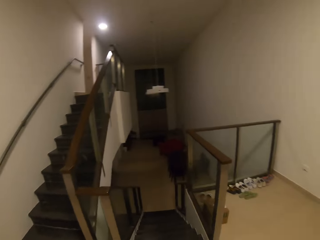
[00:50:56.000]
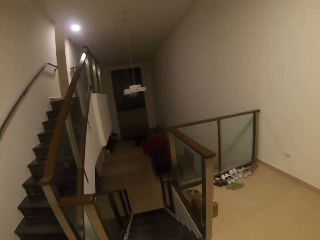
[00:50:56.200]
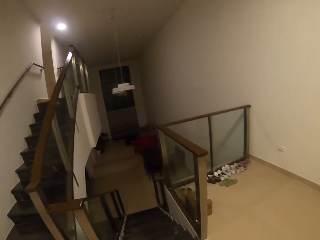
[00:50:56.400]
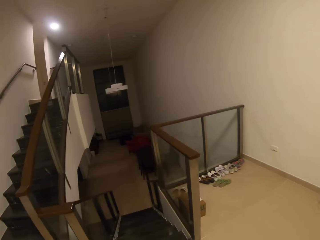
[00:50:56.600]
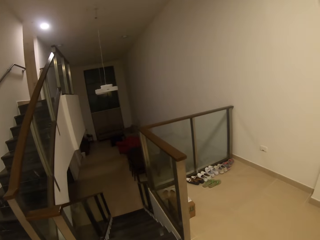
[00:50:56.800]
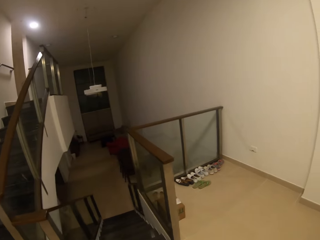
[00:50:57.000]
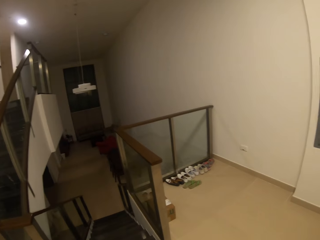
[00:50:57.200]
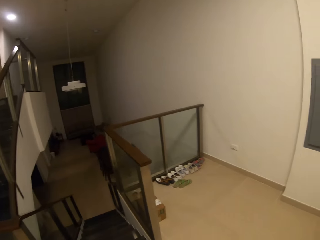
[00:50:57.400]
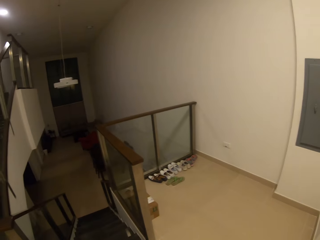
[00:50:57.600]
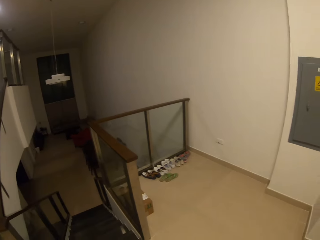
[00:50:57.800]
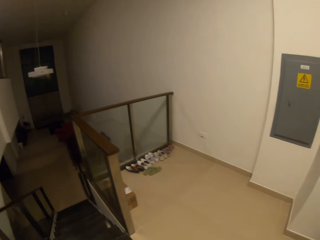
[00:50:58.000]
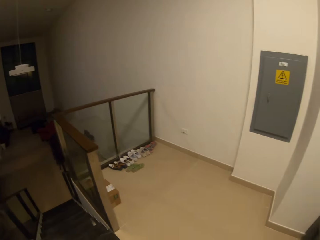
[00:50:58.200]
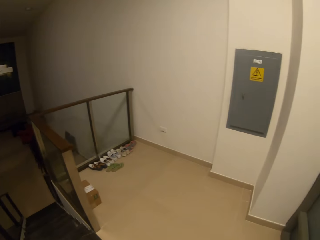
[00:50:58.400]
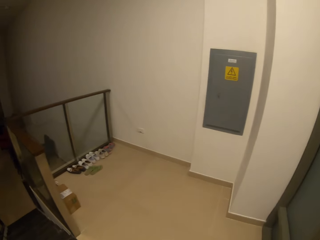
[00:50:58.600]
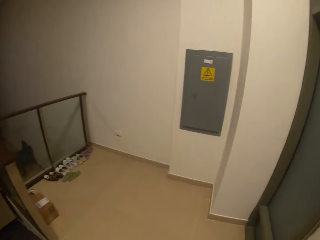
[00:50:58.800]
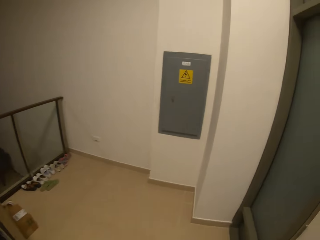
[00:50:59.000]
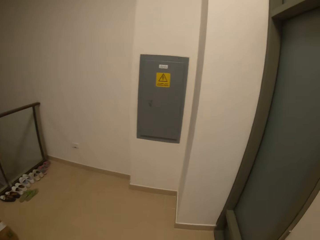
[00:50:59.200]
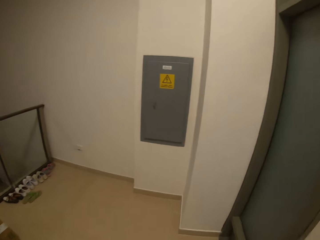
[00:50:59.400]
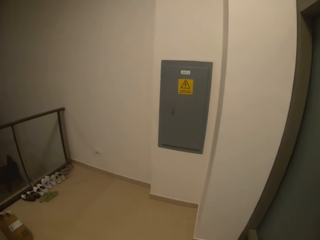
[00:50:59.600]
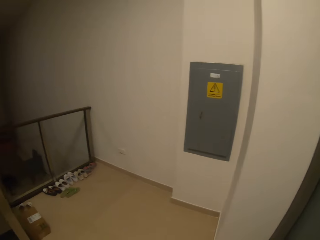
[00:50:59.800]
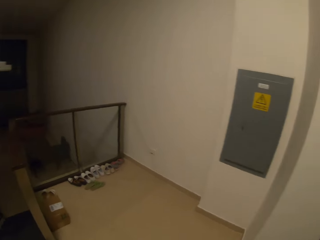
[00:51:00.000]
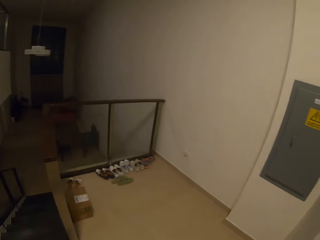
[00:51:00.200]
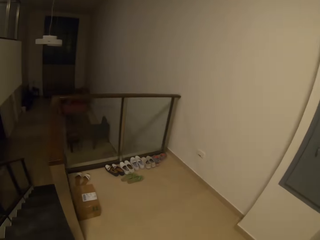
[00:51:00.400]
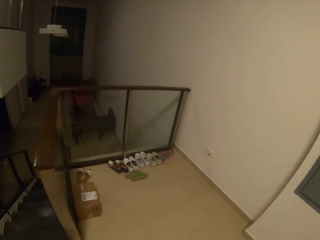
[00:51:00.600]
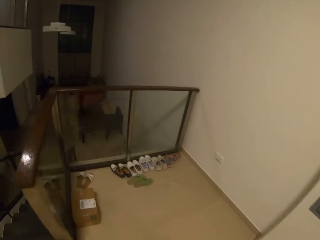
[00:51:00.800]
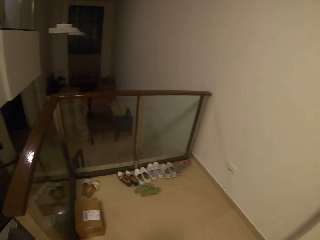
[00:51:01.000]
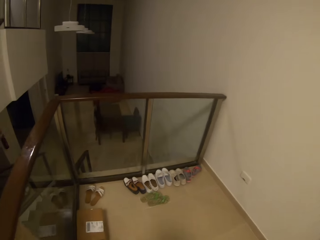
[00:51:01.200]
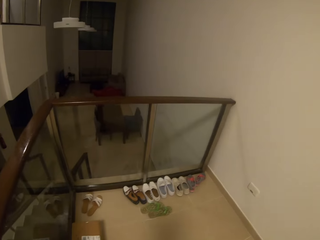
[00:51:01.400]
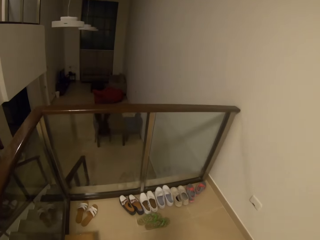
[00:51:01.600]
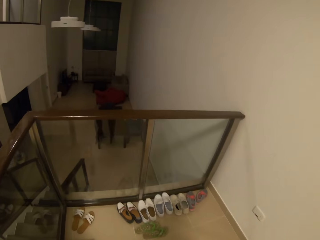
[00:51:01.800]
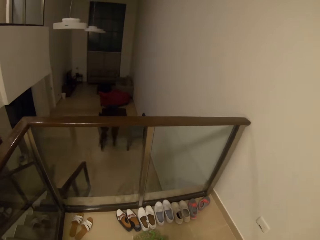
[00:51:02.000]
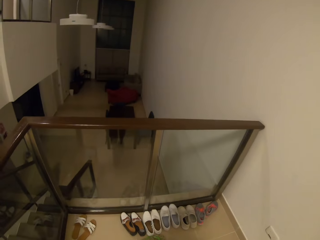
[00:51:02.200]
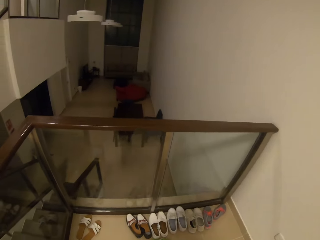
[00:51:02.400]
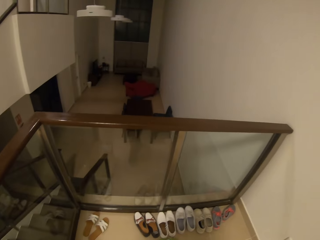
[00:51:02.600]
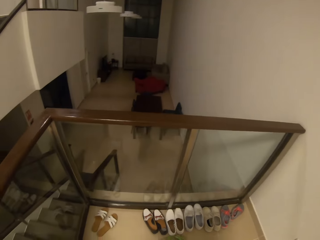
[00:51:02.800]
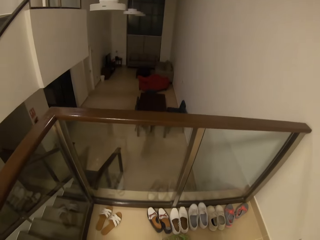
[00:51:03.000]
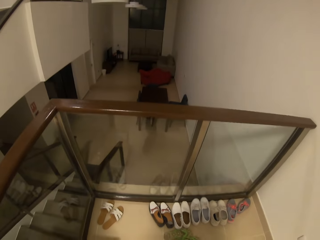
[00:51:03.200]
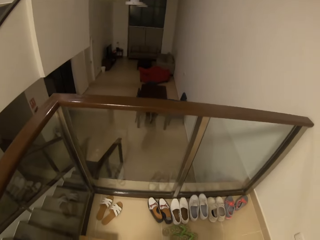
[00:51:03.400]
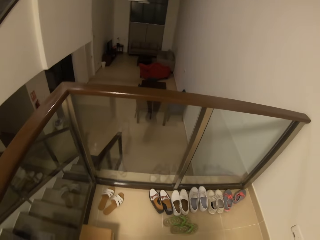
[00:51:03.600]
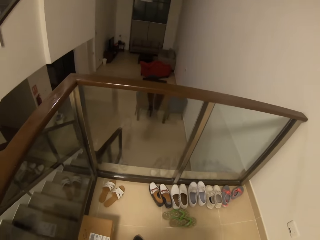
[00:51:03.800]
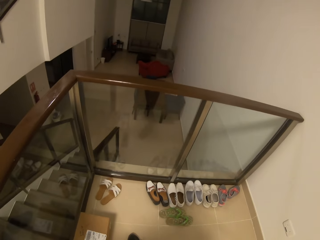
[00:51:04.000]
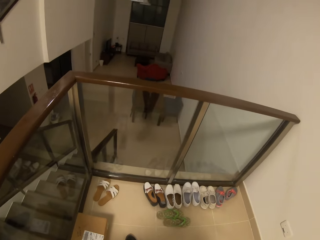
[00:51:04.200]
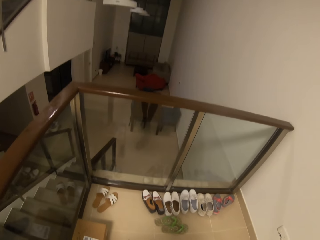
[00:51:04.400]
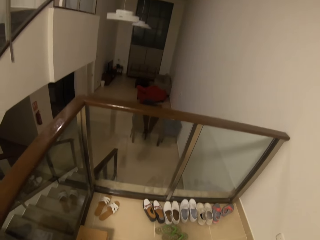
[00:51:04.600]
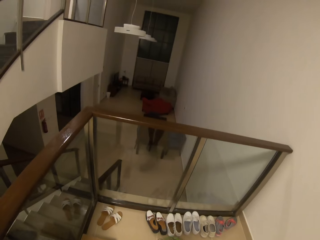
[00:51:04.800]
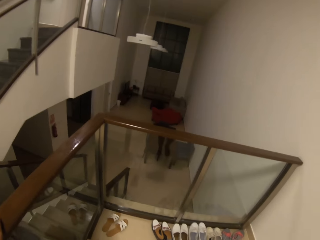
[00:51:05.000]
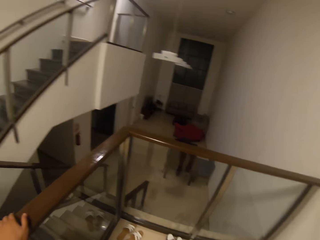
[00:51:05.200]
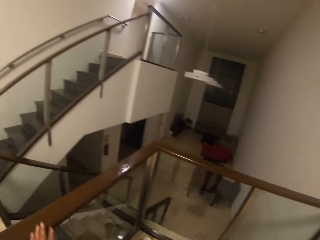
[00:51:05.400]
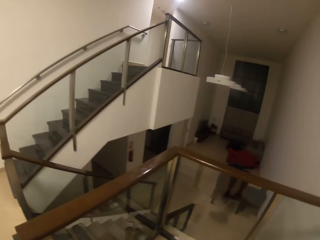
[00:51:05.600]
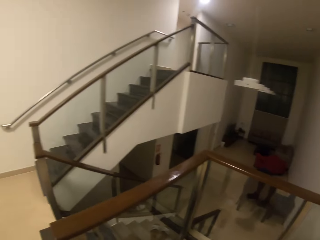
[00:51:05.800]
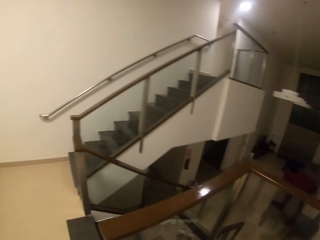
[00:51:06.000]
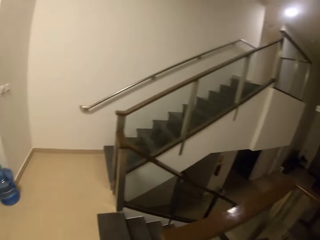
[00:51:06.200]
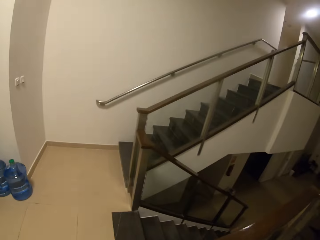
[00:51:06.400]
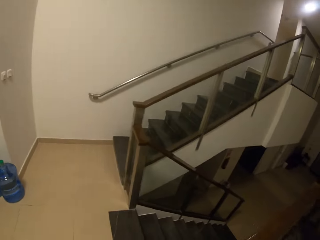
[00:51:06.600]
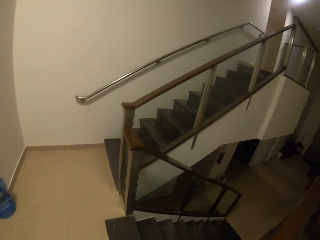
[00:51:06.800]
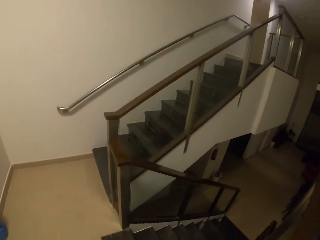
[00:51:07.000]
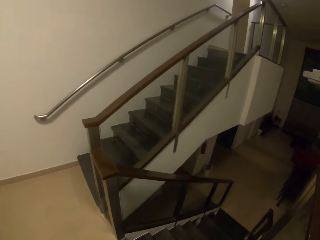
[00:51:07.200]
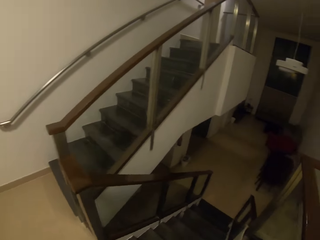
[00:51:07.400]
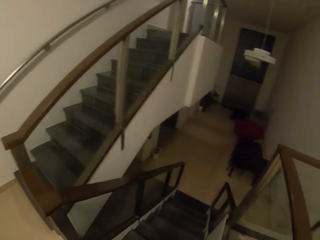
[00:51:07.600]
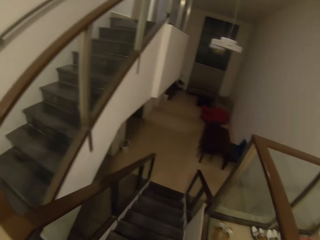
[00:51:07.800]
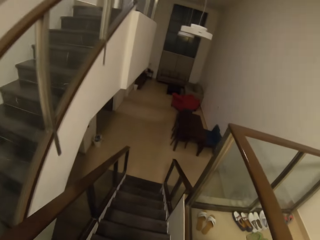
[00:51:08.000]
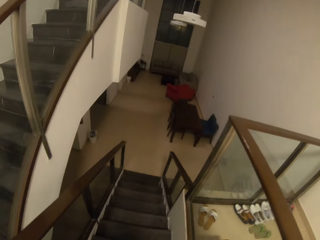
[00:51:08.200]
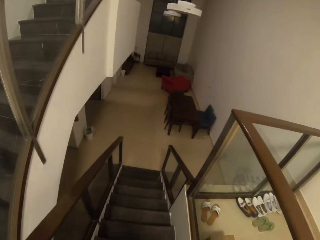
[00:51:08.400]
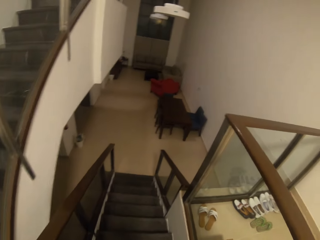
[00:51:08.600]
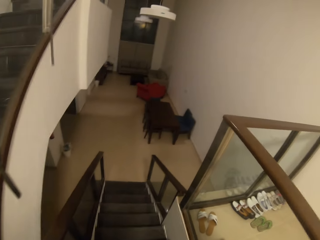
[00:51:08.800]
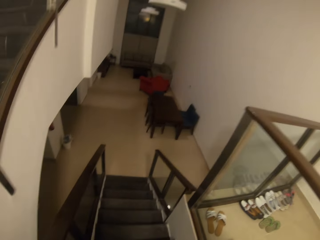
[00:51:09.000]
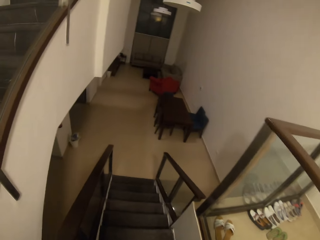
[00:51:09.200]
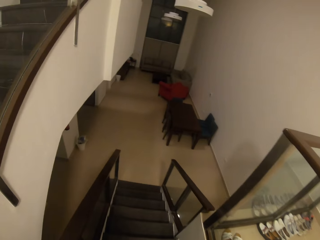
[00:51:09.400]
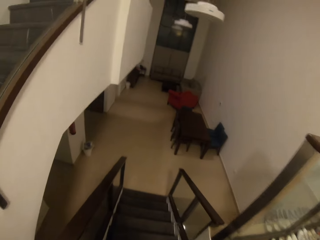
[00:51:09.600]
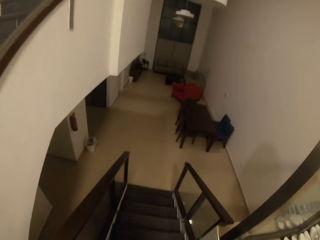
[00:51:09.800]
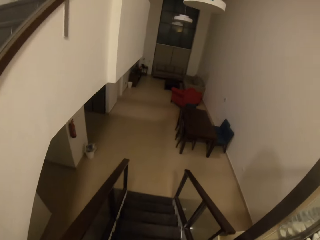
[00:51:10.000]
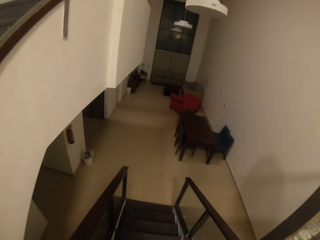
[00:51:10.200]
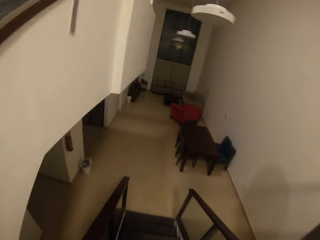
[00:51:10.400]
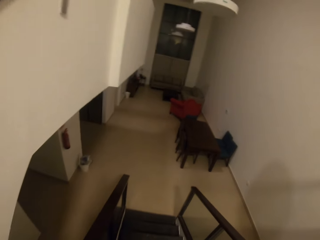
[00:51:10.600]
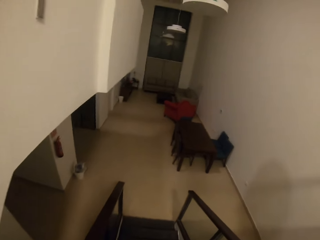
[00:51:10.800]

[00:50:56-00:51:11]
The camera wearer looks around. They close the door with the right hand. They walk in the house. They remove the shoe. They walk in the house. They walk down the stairs.

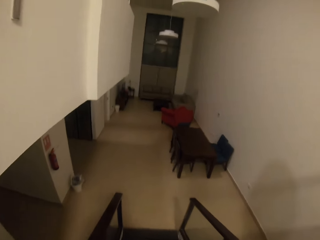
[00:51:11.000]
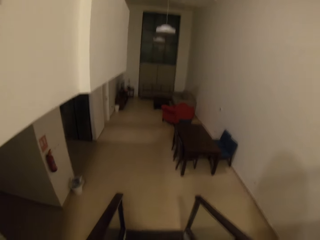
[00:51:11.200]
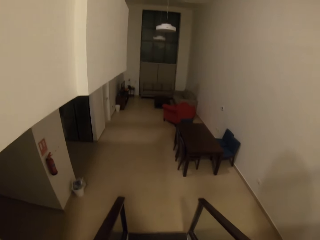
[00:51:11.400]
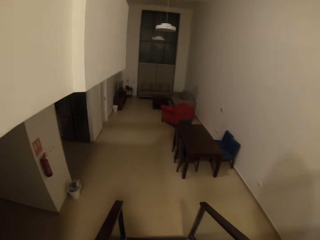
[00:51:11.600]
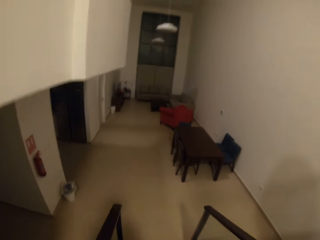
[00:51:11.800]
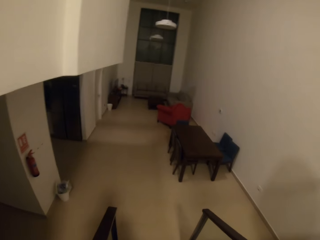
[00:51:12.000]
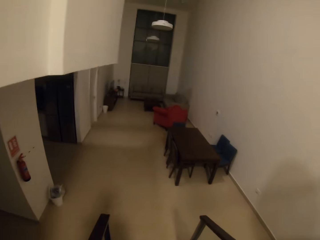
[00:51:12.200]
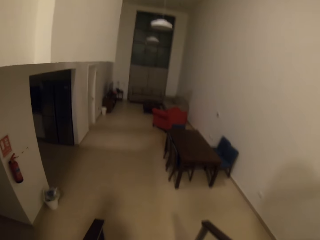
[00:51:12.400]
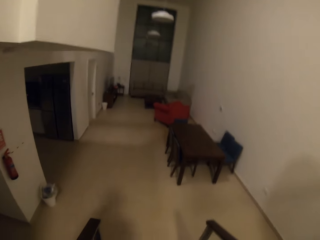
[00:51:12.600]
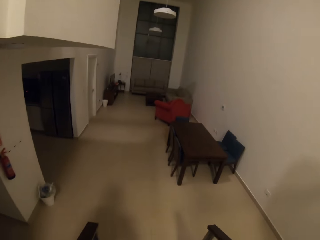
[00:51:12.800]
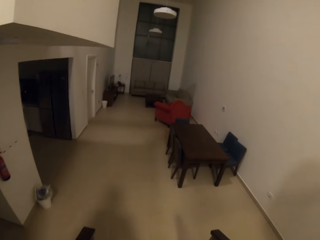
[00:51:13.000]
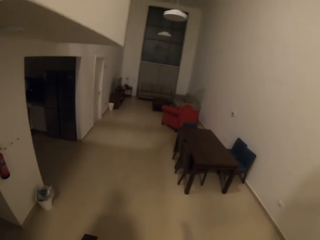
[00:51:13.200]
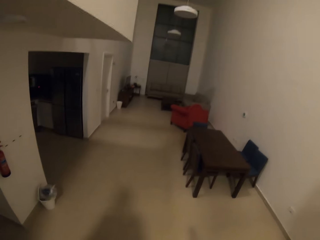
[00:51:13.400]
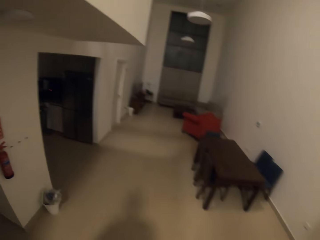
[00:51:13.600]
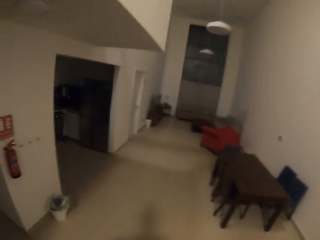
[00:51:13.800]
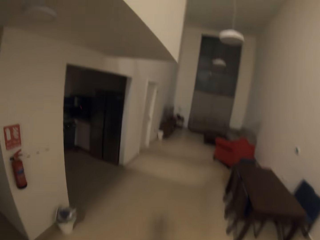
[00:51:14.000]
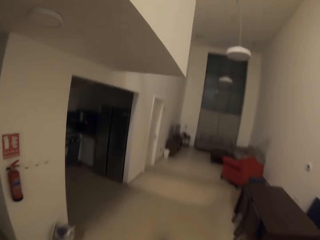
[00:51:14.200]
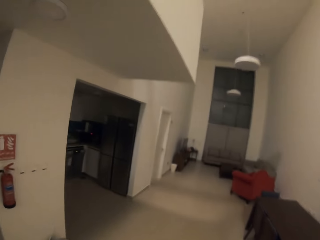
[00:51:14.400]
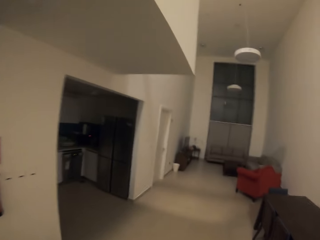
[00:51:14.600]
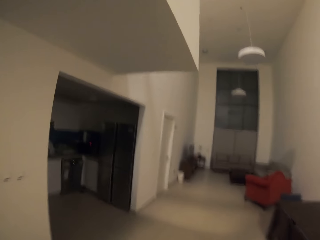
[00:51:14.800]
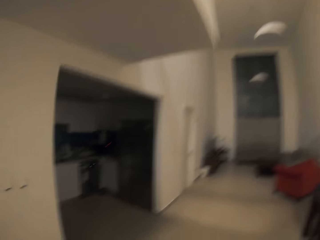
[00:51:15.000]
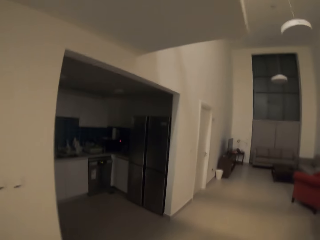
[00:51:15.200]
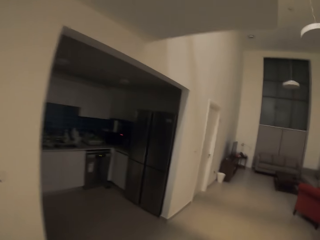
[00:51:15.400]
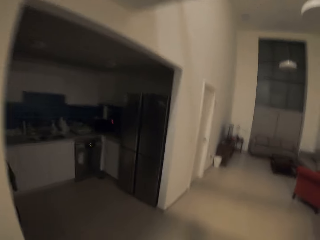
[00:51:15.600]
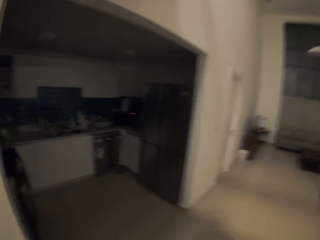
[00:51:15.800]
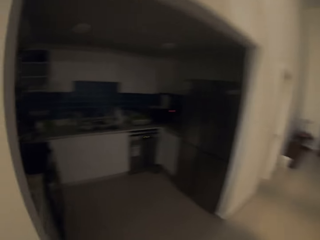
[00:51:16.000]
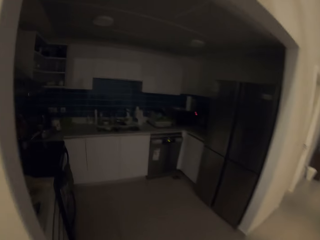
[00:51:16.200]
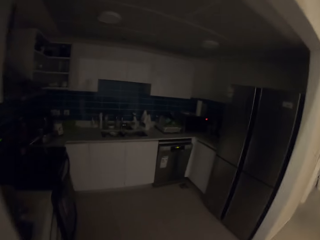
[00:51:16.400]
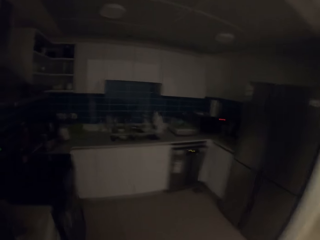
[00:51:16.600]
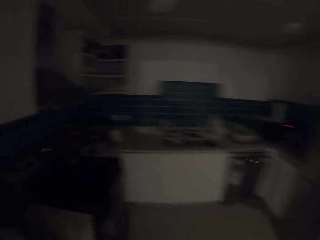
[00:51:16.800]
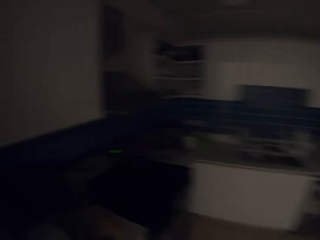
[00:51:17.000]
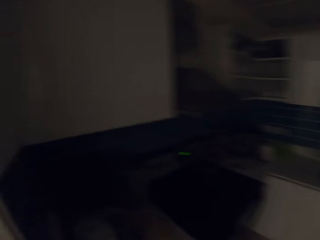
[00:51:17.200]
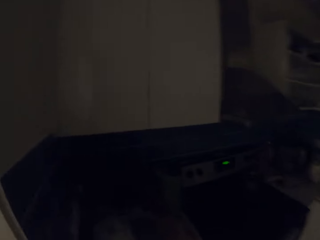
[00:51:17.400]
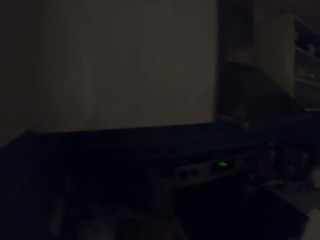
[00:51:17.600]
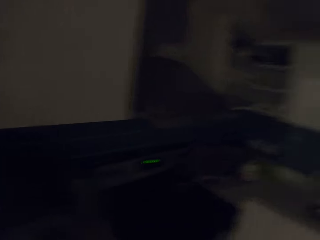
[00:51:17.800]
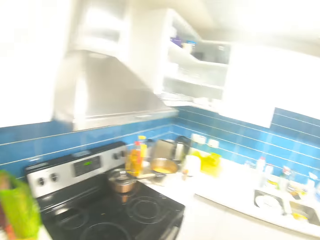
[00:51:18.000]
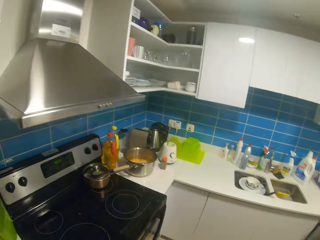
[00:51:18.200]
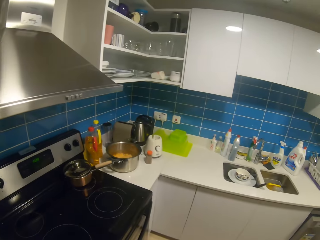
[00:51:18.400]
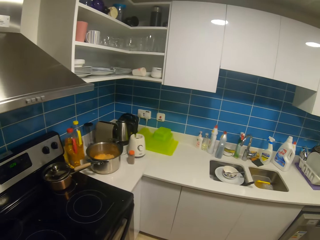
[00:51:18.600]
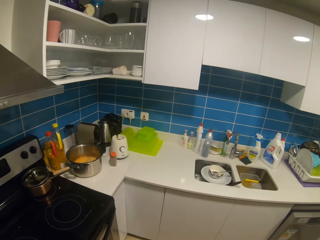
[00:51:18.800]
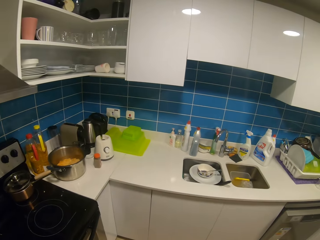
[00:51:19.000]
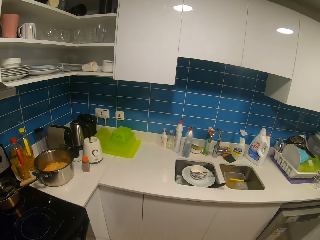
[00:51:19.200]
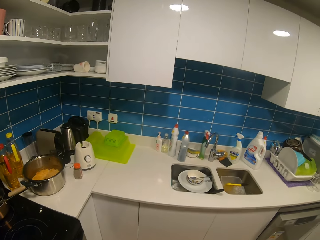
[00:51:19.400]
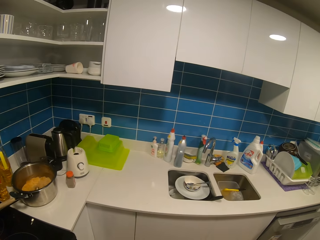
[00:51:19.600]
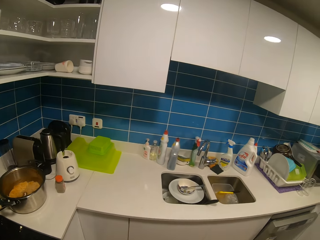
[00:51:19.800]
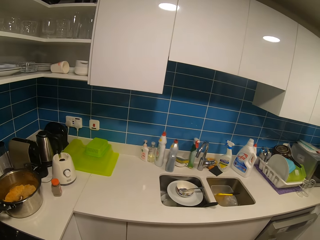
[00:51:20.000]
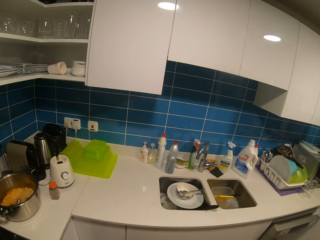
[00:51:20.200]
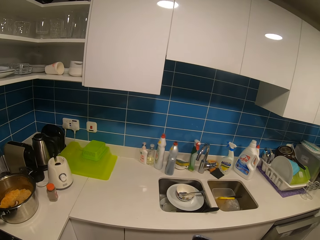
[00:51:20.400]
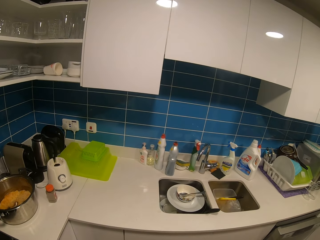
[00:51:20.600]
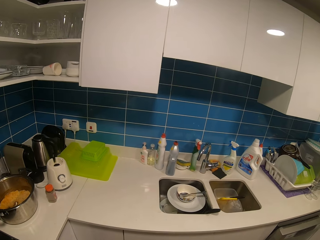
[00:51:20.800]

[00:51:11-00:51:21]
The camera wearer walks to the kitchen. They switch on the lights. They stare at the cabinet and look around the kitchen.
